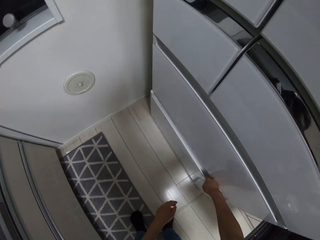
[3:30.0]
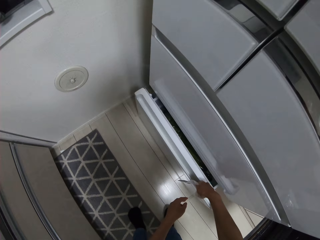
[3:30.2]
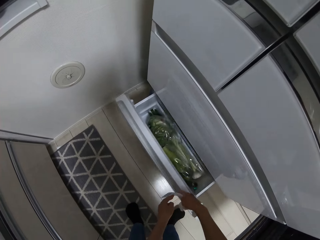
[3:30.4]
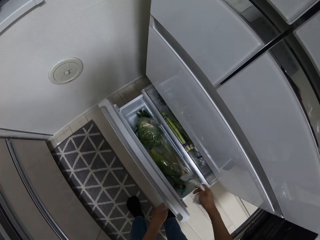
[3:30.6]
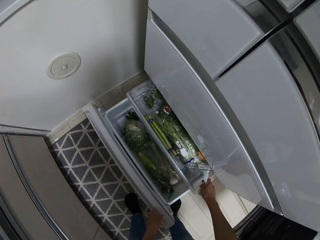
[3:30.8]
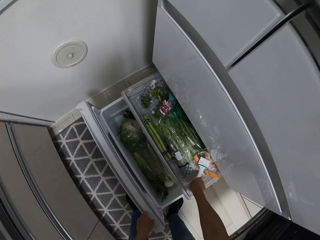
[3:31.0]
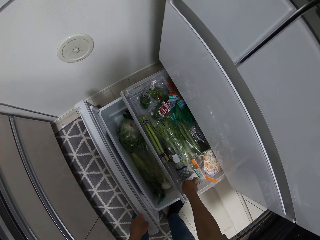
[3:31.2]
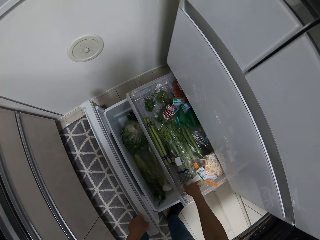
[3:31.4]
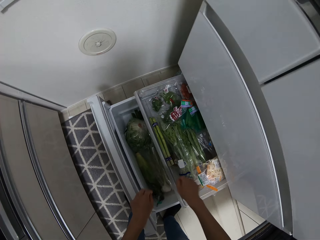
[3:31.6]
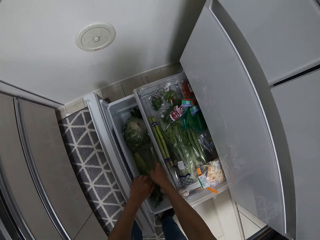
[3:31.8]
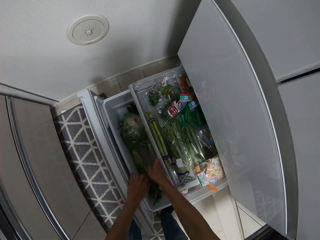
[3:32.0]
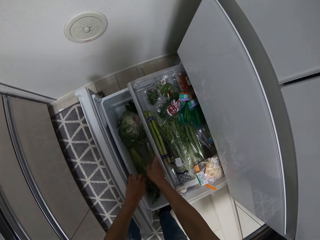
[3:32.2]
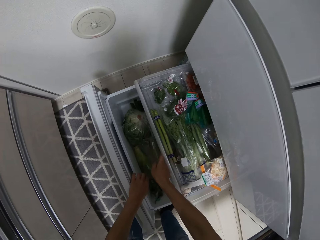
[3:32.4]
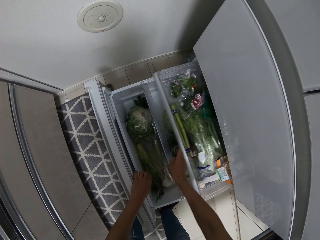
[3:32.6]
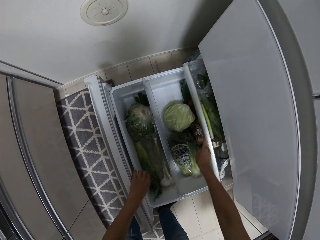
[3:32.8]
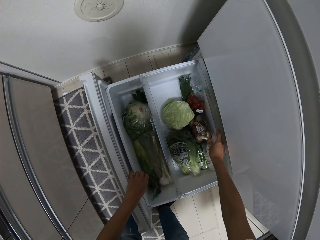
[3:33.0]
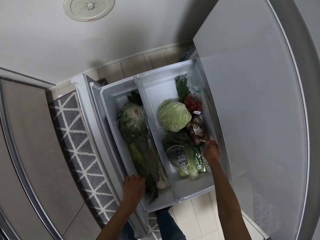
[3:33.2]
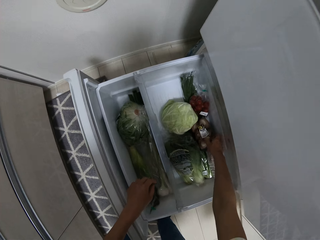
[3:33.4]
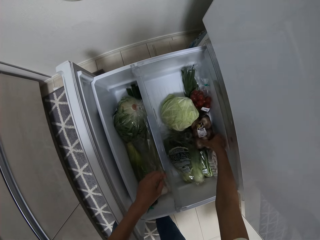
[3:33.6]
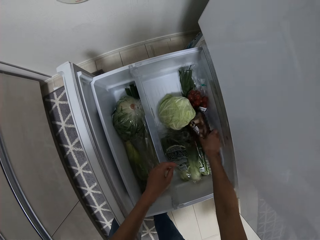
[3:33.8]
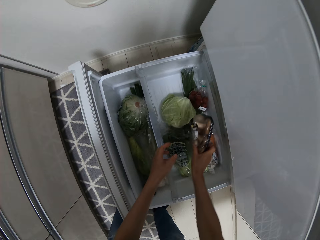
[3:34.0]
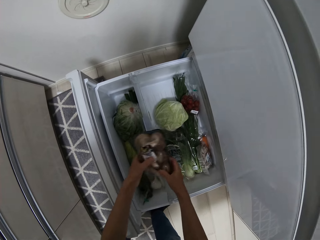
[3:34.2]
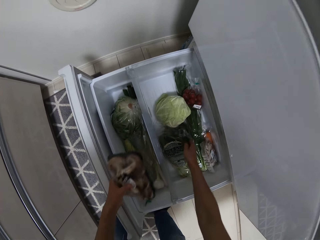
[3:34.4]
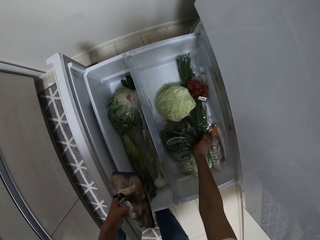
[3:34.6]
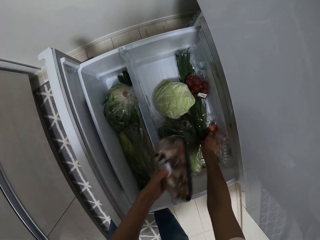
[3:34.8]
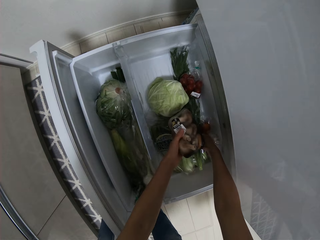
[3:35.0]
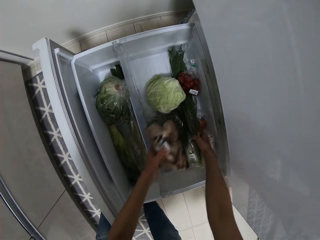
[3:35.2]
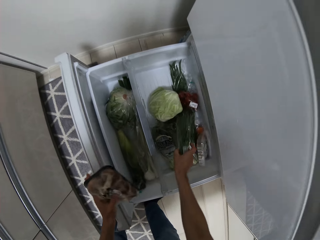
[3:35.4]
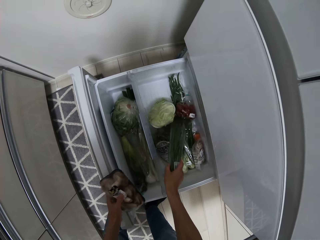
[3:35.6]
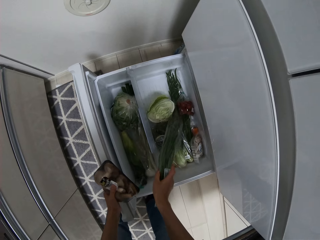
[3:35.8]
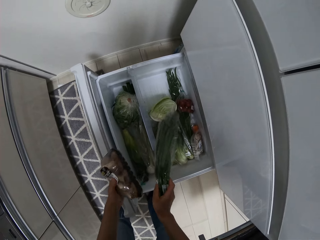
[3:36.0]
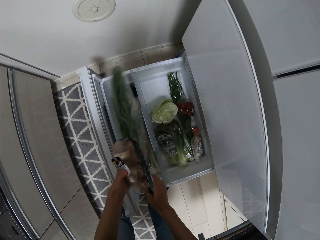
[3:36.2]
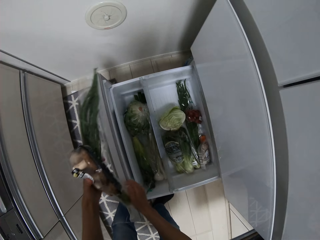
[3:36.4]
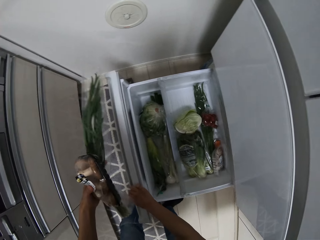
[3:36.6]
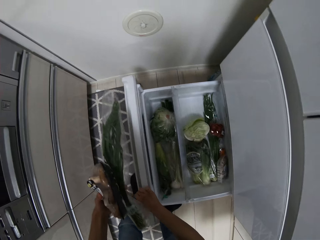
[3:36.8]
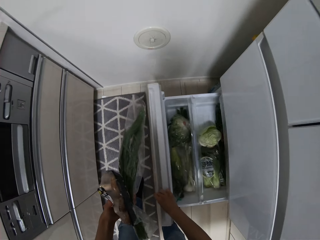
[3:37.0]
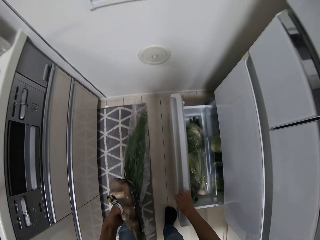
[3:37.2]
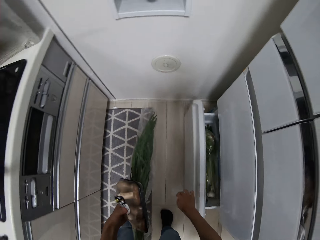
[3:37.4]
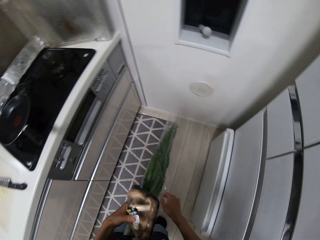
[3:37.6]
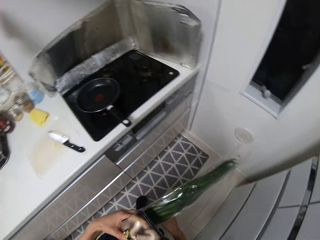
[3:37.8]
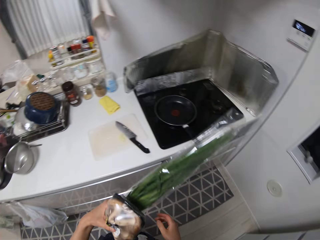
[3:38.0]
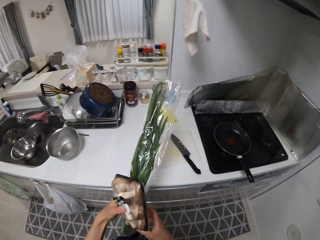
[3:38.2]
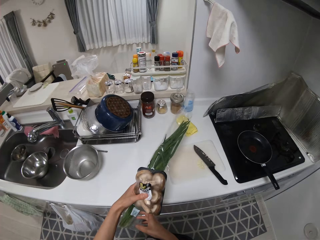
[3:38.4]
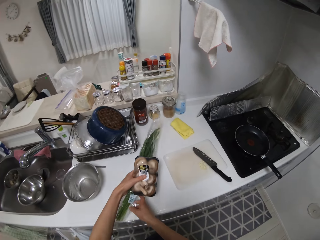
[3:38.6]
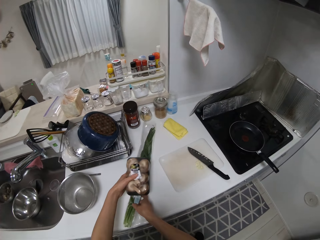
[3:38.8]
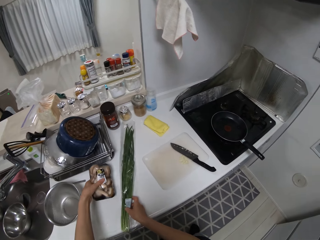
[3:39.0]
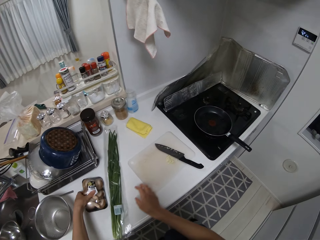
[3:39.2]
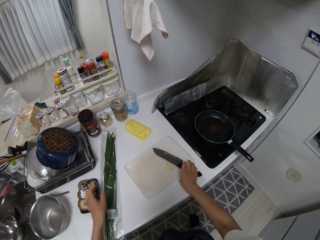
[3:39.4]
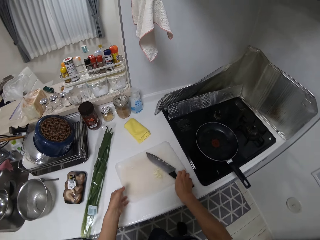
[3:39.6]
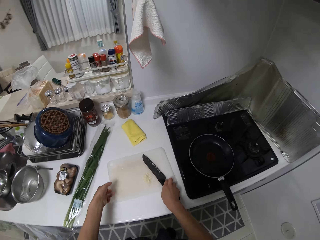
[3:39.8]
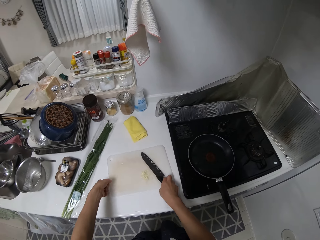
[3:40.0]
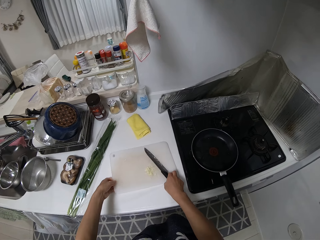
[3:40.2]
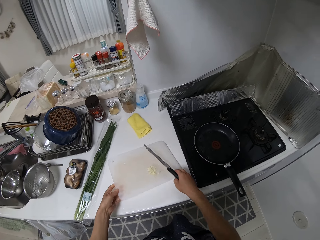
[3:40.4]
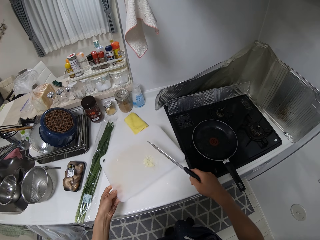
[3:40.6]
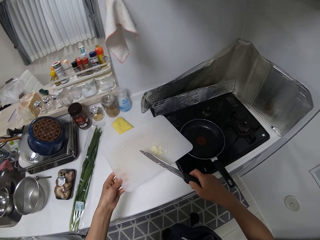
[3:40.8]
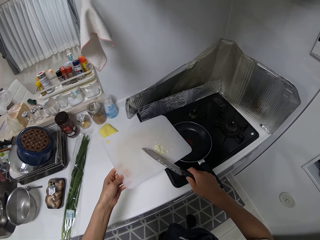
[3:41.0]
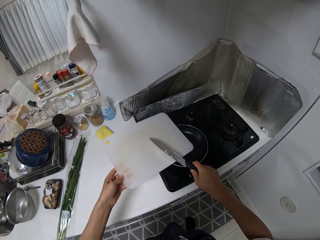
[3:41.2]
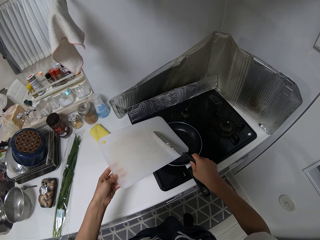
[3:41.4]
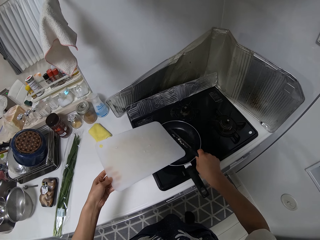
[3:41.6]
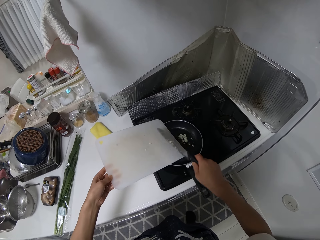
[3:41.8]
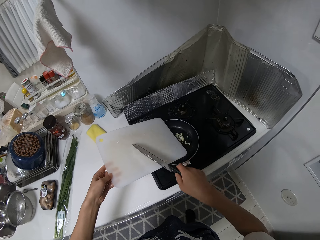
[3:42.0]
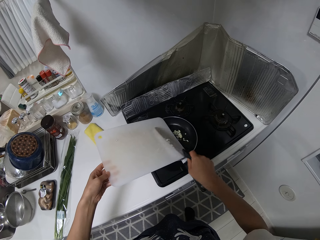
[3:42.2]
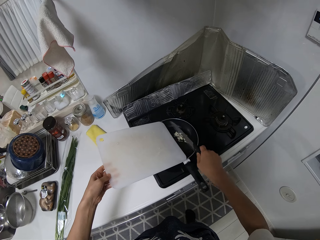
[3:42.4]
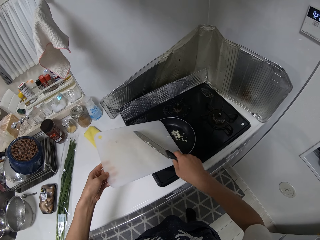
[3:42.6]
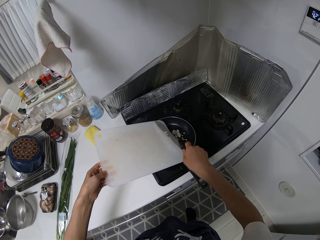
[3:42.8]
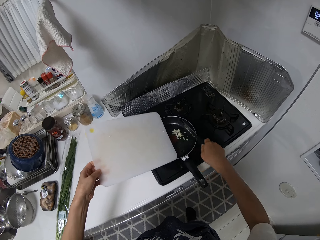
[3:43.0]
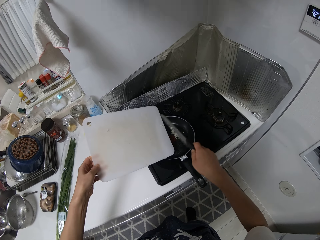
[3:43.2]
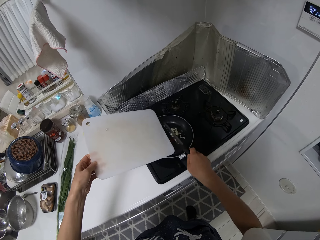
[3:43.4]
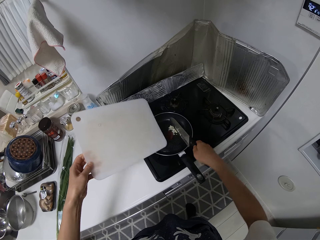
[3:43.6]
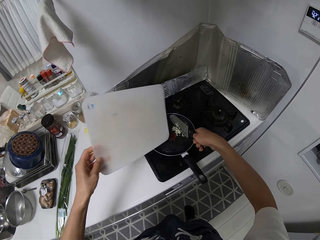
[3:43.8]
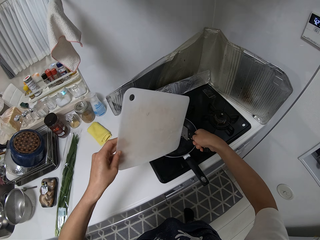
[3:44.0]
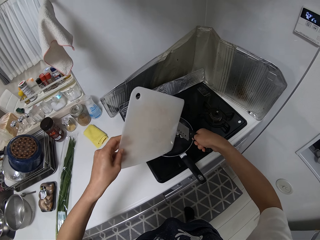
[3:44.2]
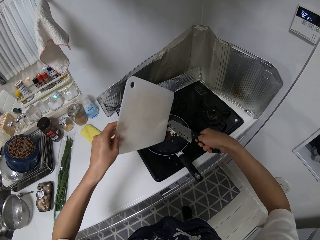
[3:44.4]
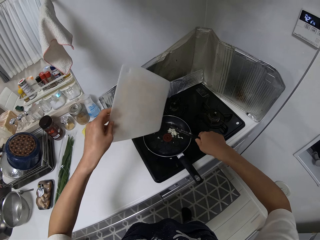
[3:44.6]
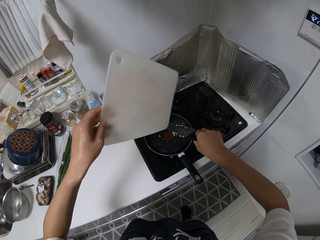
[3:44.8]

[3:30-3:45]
The camera wearer opens the drawers in the fridge. They put the nylon inside the drawer. They close one of the drawers. They pick up another nylon in the fridge. They close the drawer and close the fridge. They drop the nylon on the table. They pick up the knife and the cutting board from the table. They pour the garlic with the knife into the frying pan.

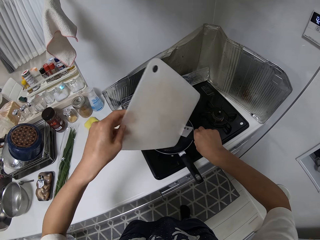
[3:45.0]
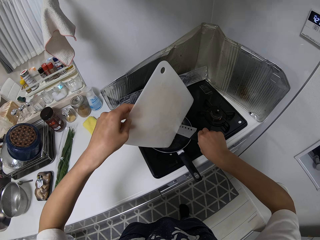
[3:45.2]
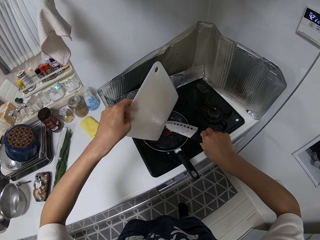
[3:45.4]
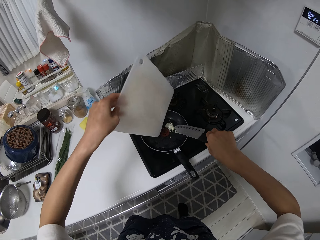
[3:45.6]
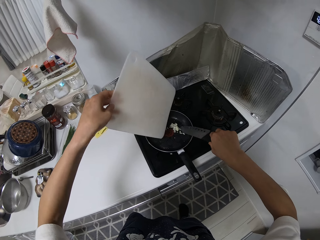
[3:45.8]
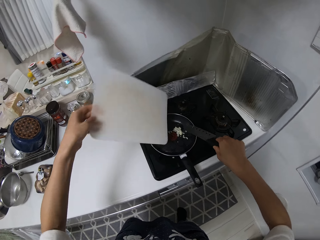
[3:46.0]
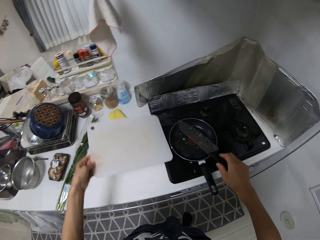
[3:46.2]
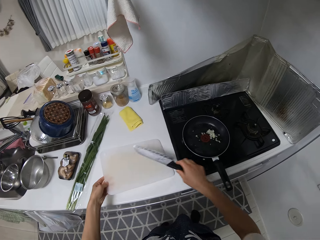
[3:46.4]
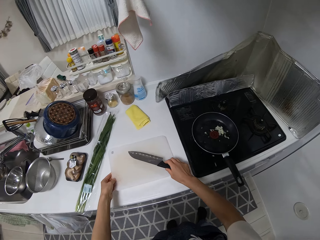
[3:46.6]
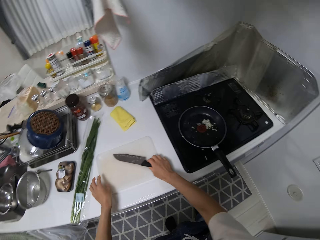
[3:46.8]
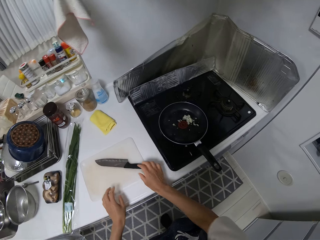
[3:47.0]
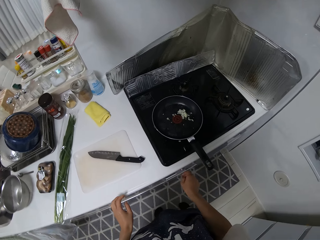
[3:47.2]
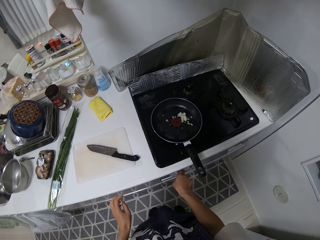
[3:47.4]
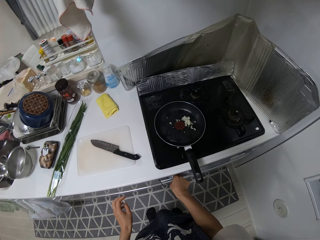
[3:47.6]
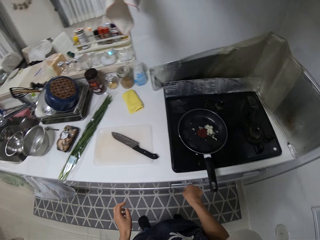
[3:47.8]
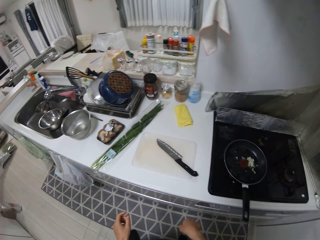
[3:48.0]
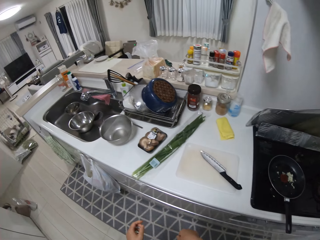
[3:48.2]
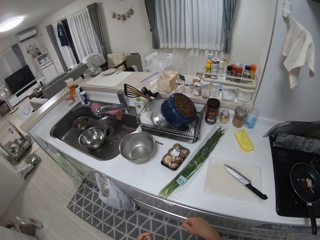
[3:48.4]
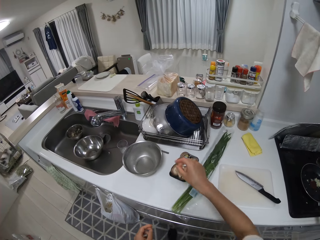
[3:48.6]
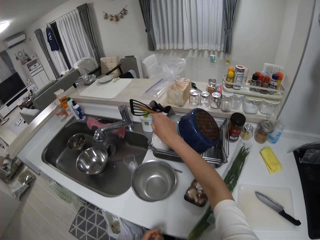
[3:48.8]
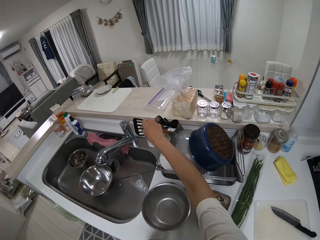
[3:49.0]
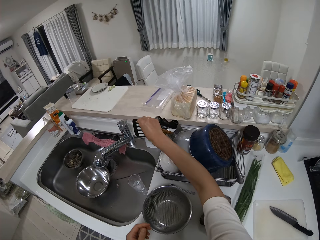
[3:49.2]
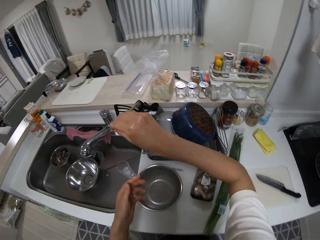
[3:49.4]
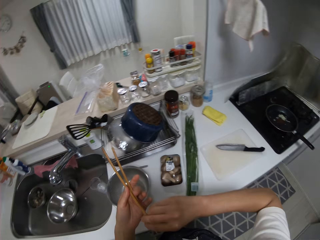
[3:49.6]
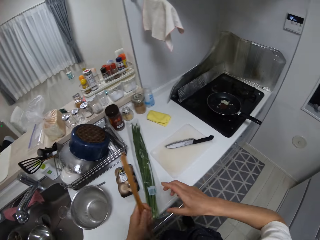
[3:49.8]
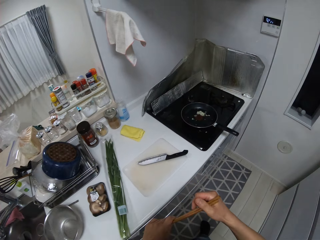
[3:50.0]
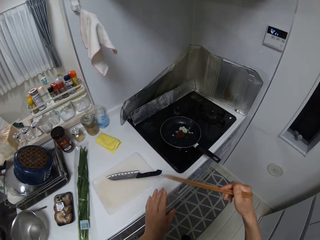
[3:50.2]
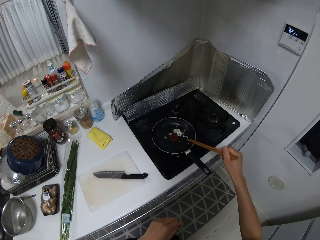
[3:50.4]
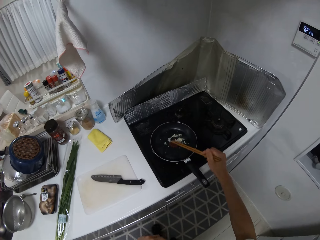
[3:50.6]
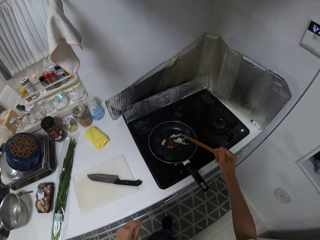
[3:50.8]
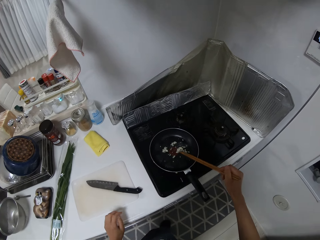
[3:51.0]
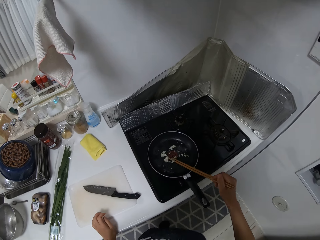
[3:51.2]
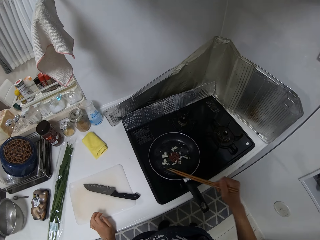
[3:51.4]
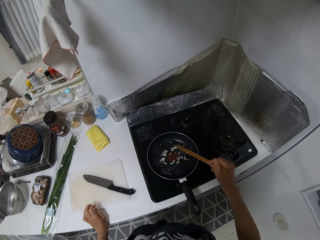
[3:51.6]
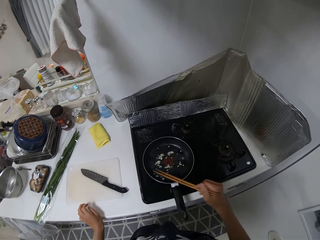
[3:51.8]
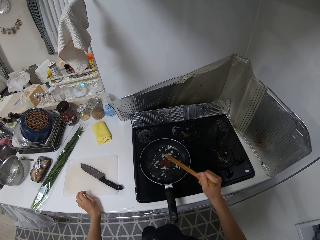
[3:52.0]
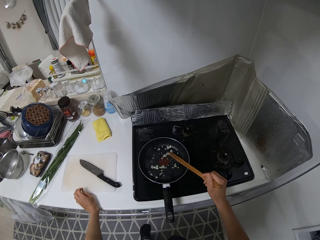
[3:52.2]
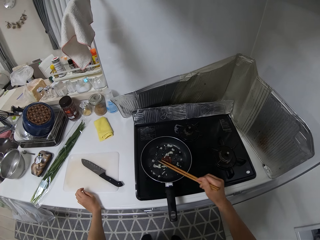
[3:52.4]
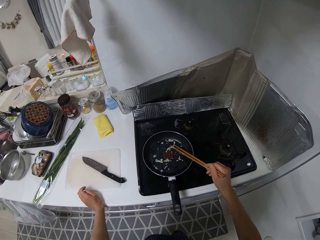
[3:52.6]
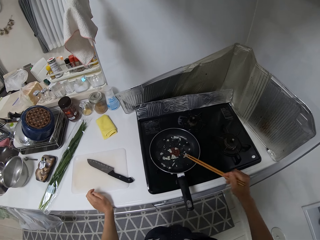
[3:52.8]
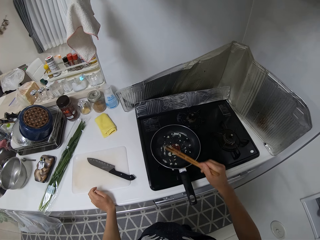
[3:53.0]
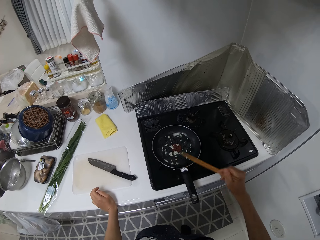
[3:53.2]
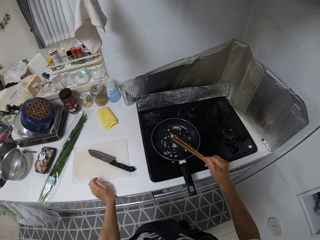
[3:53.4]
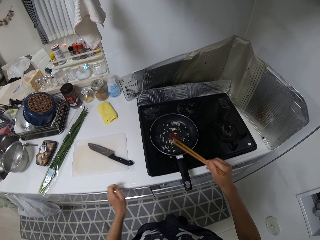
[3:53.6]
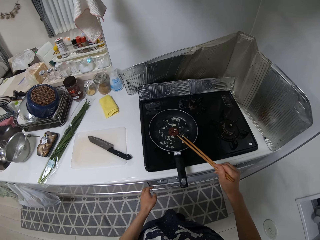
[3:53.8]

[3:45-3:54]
The camera wearer drops the cutting board and the knife on the table. They pick up chopsticks from the dish rack. They stir the onion in the frying pan with the chopsticks.
